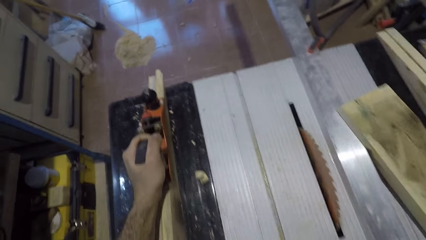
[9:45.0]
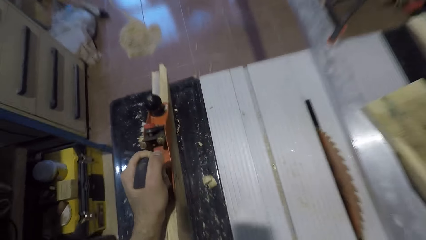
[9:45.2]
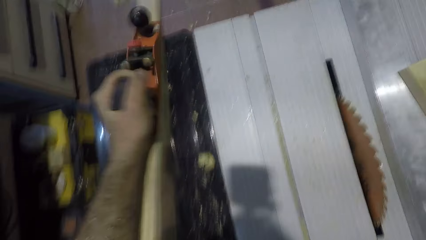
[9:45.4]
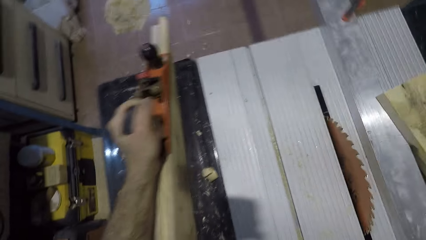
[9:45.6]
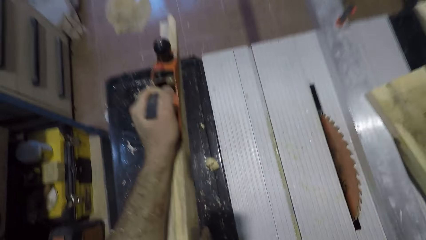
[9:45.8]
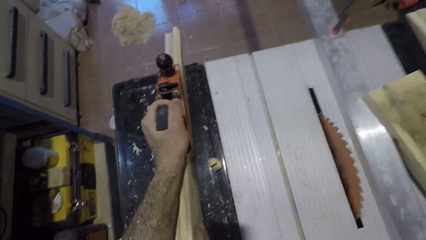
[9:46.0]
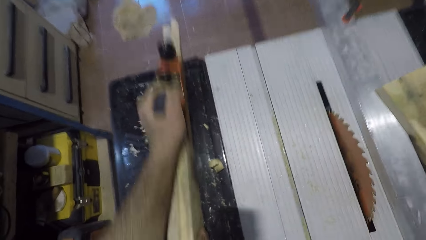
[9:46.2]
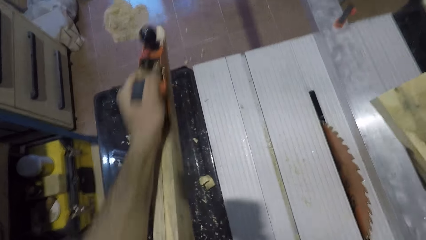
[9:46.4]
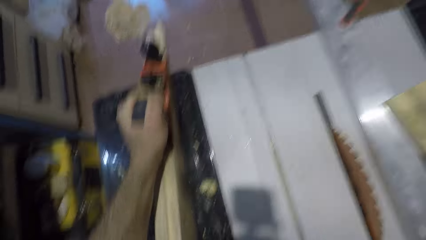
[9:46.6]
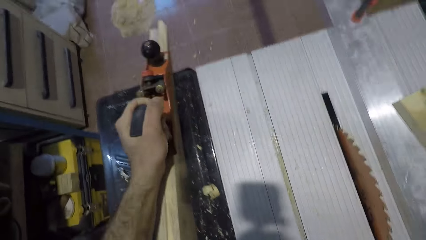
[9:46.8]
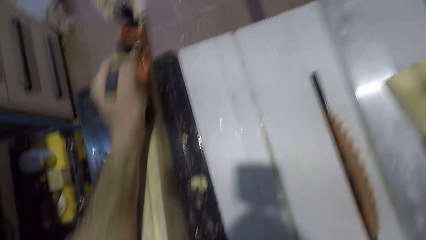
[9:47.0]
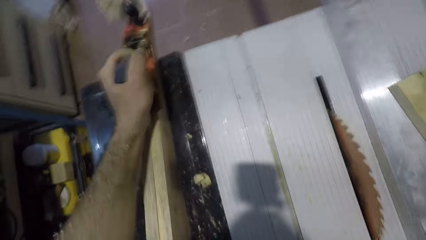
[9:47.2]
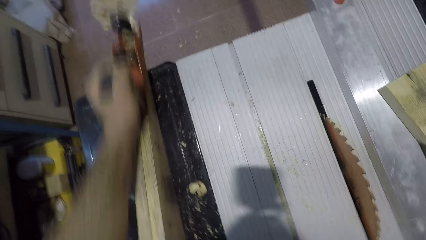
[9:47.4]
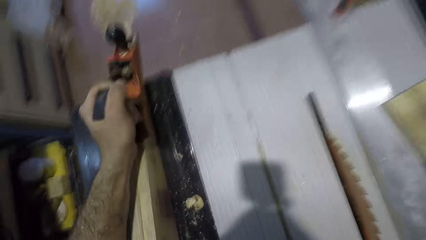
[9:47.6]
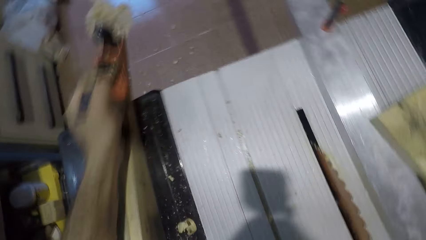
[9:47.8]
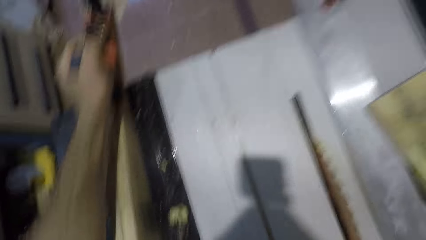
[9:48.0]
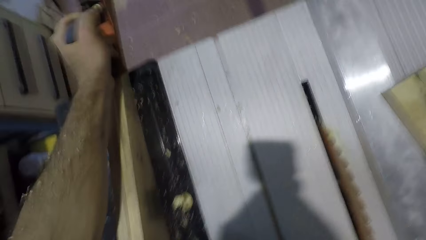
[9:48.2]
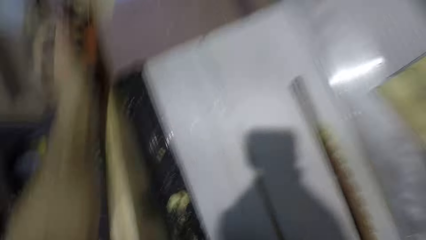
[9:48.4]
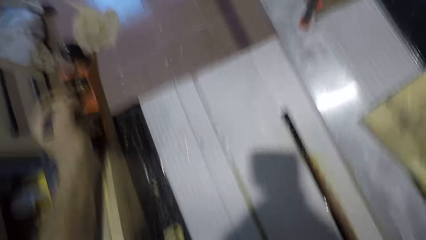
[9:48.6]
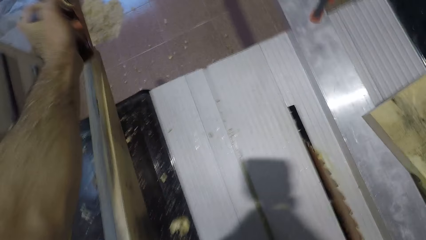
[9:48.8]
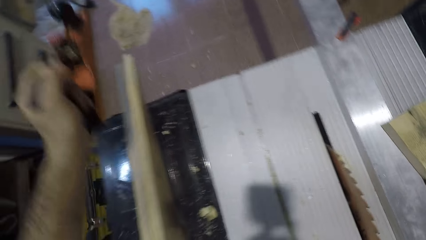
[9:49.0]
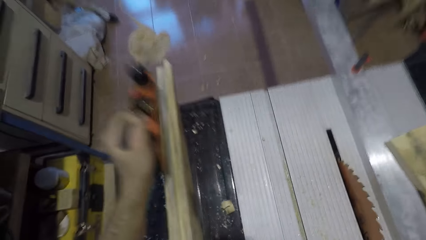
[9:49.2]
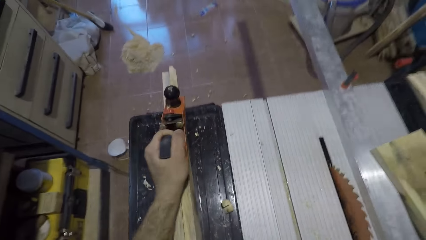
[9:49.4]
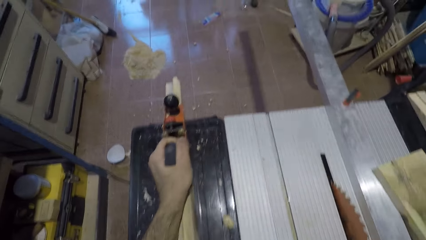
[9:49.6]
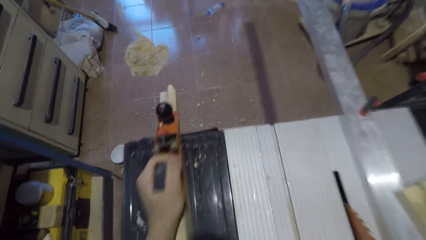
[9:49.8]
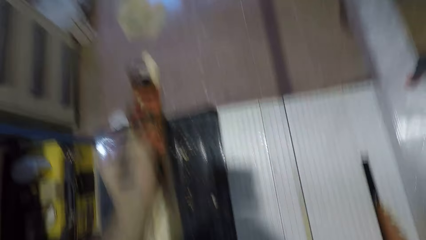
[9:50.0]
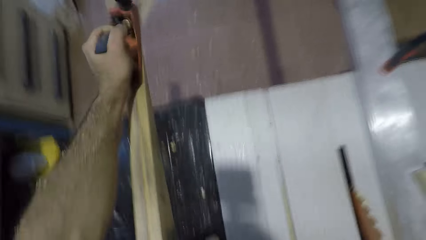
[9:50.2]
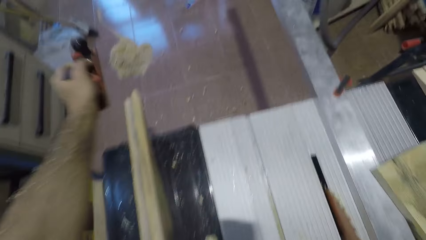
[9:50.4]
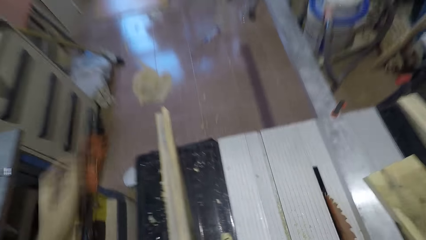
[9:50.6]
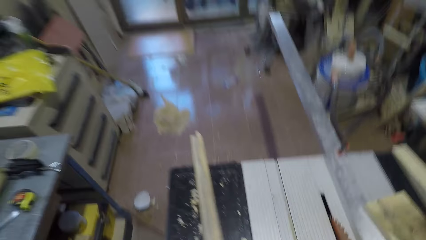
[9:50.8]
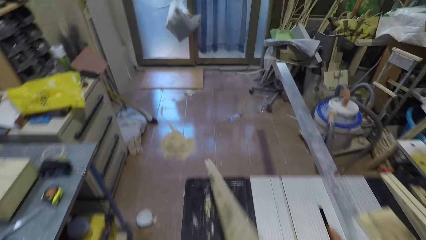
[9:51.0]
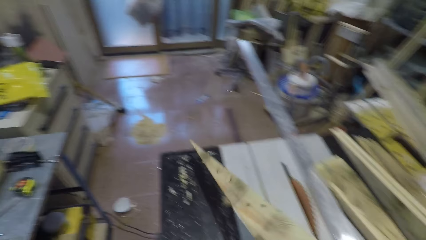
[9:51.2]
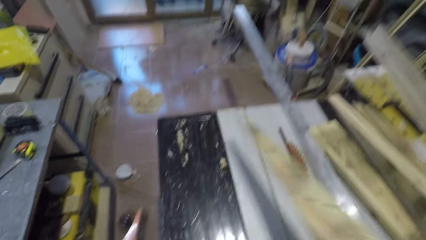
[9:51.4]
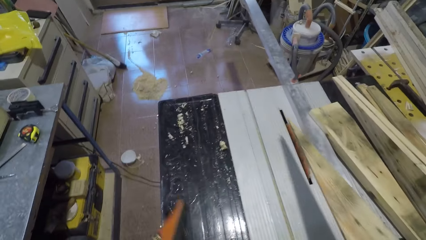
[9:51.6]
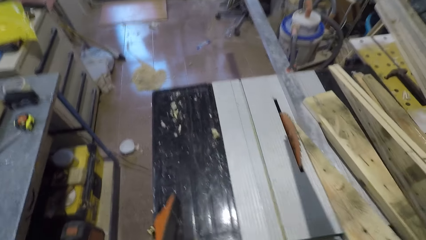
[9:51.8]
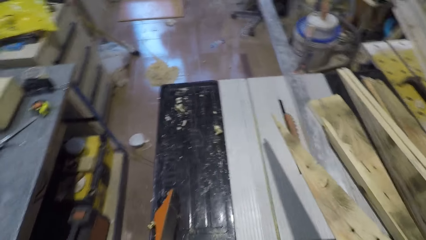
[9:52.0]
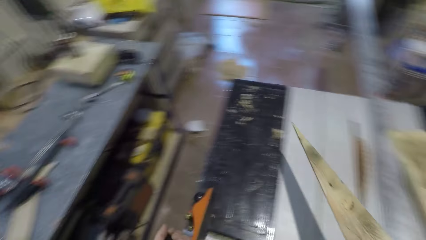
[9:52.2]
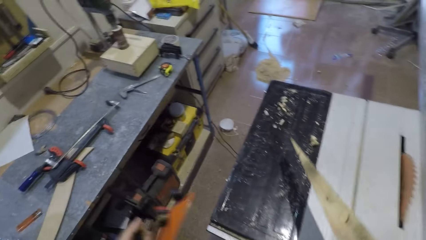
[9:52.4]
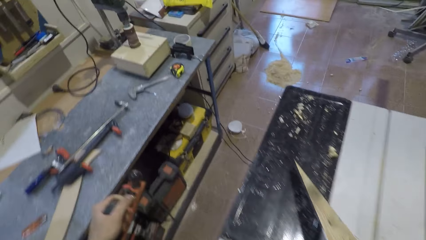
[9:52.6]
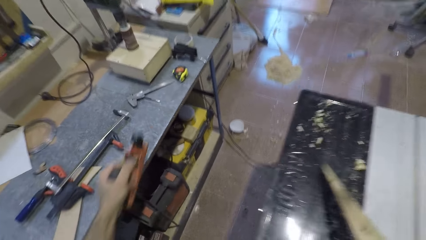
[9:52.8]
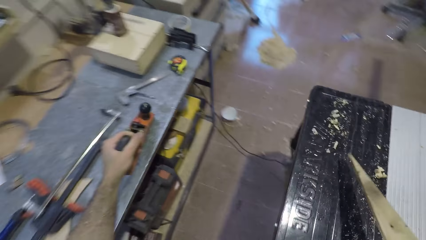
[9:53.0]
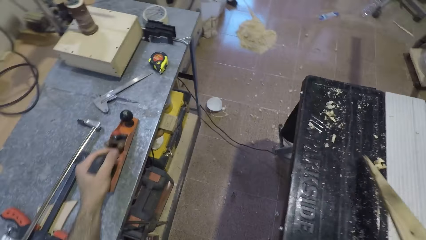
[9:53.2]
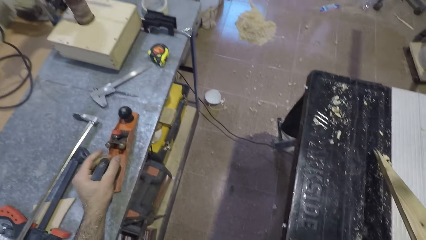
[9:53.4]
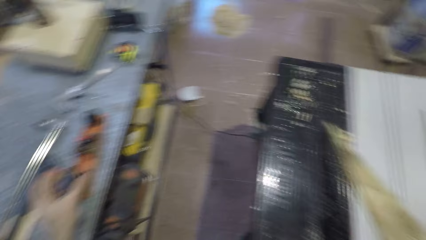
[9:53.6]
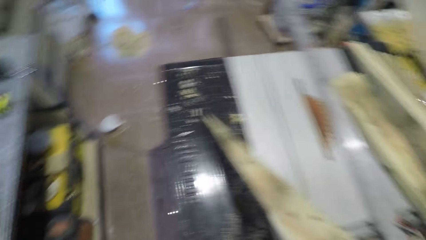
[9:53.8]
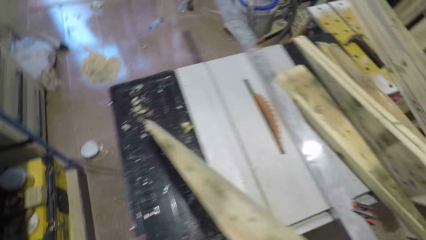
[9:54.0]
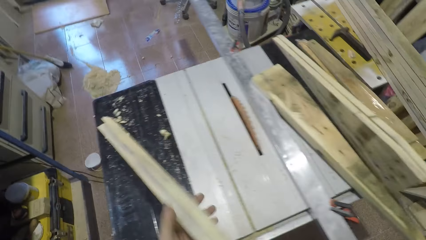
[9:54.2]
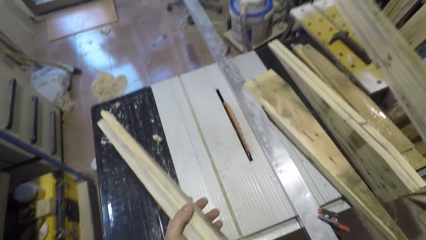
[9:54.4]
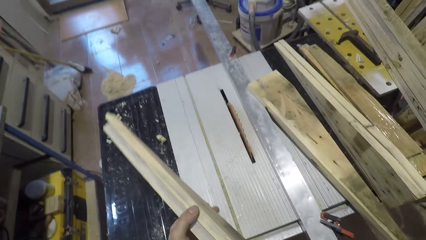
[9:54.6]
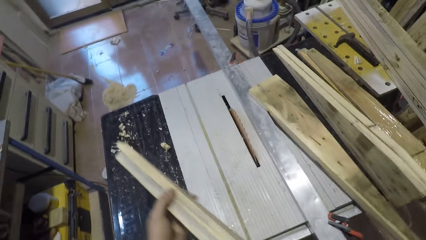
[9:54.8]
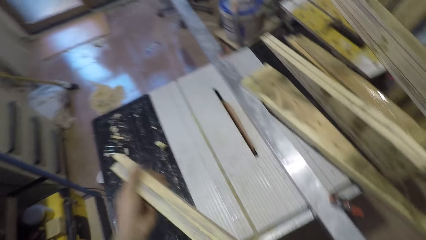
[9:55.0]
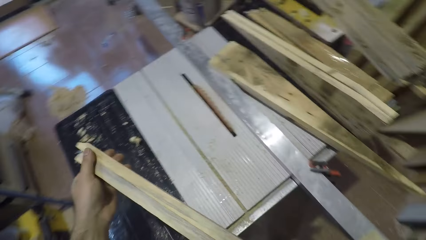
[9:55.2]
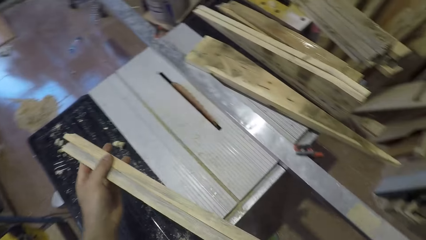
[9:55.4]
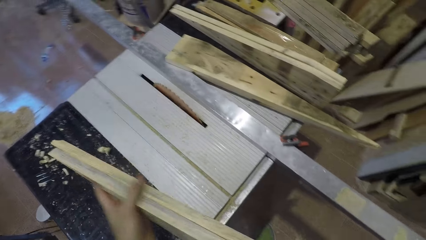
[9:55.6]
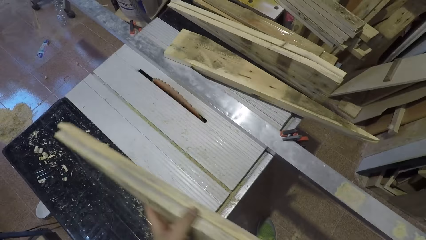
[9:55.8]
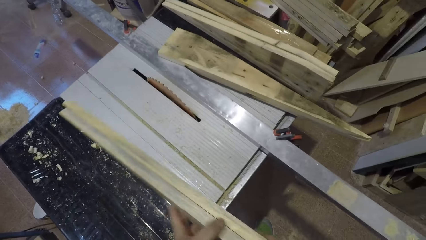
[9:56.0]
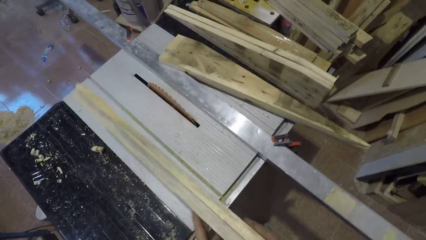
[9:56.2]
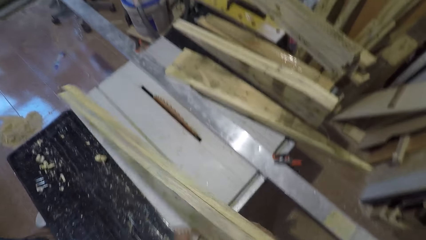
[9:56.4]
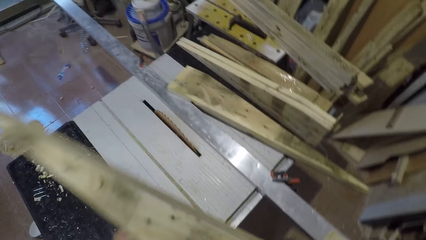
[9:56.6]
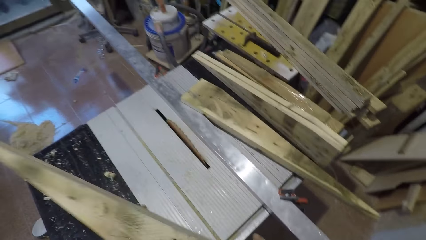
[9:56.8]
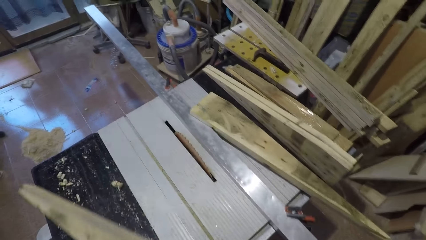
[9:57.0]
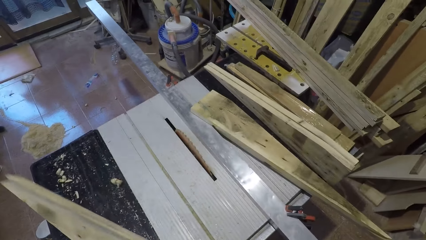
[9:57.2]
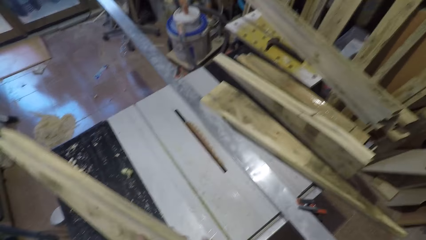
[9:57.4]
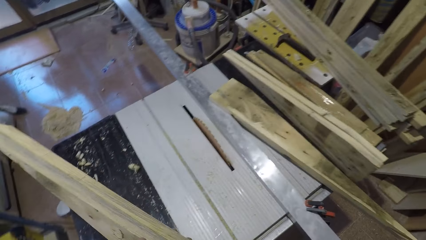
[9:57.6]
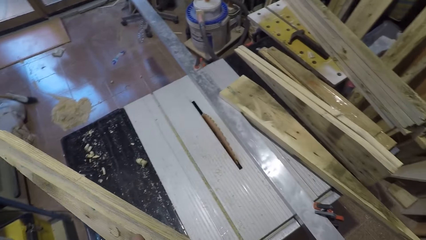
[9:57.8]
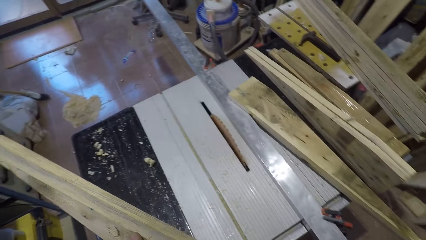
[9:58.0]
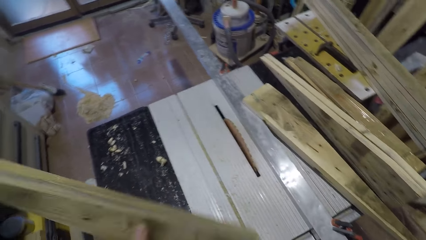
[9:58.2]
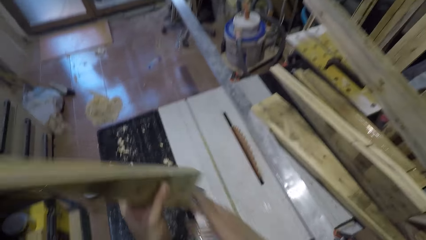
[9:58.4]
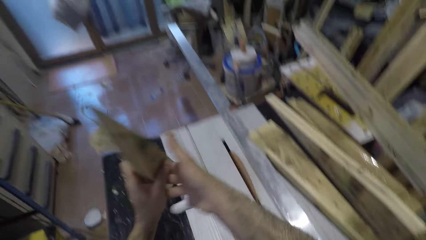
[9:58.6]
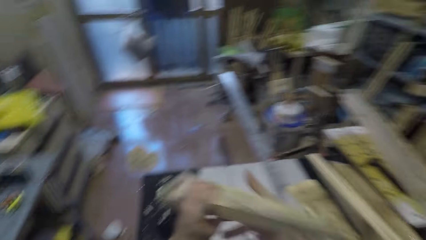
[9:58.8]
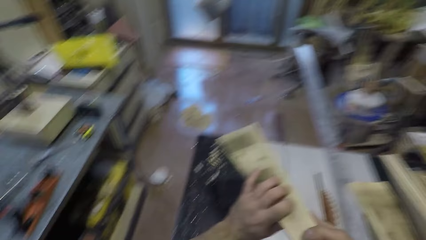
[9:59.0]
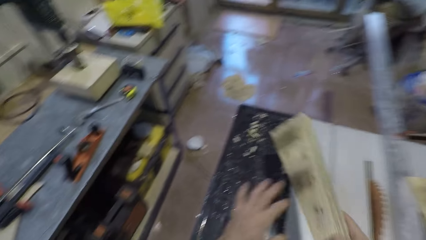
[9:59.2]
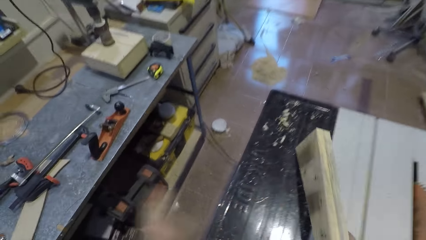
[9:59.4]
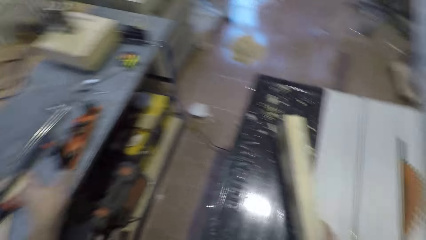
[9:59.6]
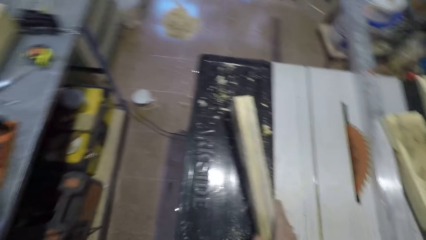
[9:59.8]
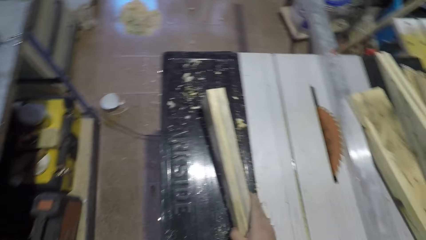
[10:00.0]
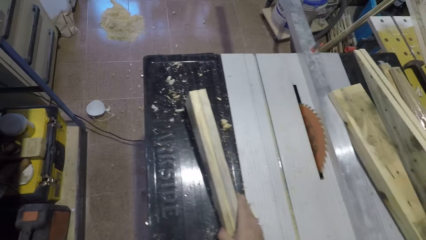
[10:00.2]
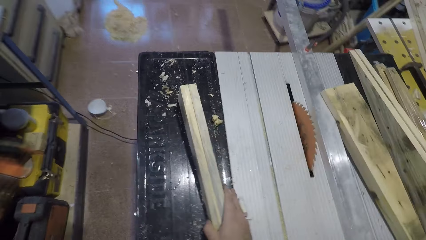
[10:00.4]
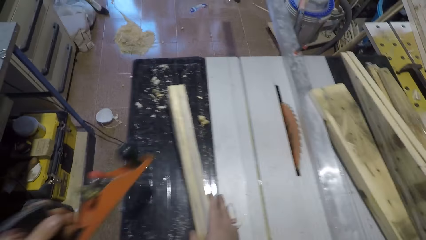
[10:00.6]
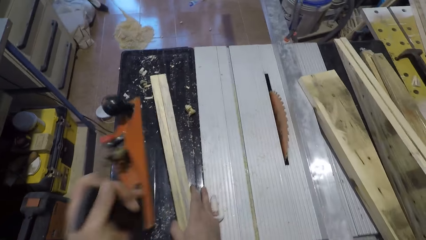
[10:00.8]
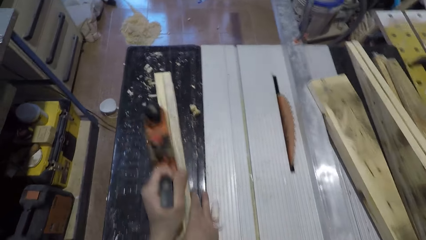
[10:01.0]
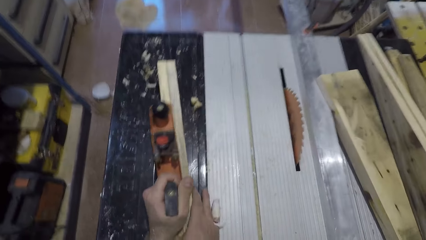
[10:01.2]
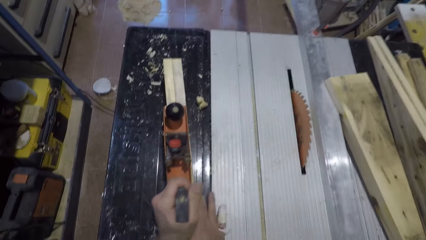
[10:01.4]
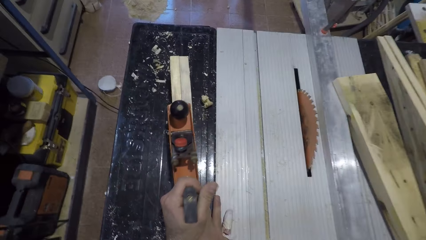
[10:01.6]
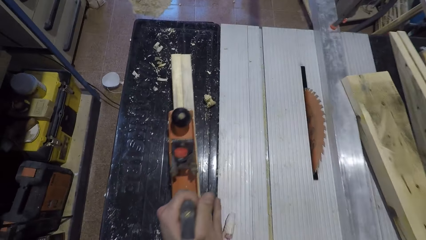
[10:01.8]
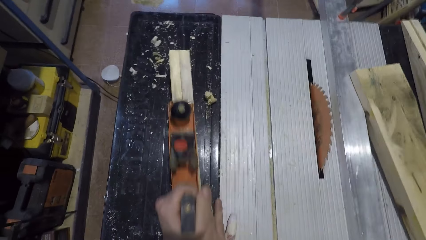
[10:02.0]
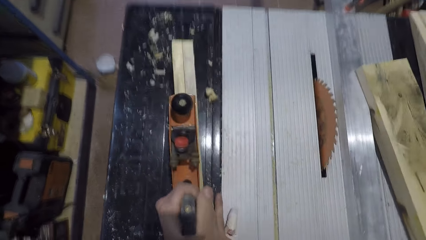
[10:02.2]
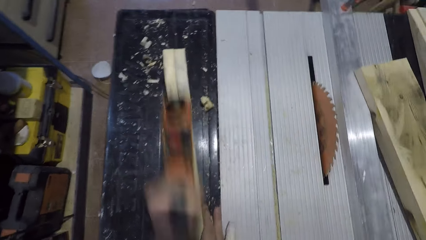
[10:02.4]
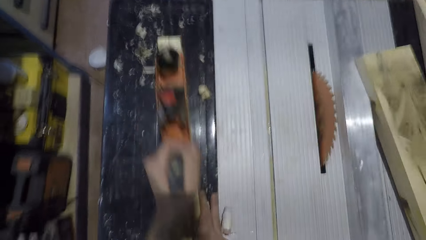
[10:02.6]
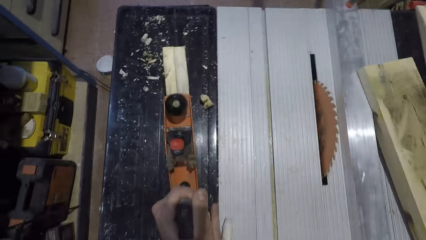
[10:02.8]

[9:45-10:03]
The camera wearer takes the piece of timber. He hits the plane on the table. He places the plane on the table. He examines the piece of timber. He rubs his hand on the wood. He takes the plane. He smoothens the piece of timber with the plane.
